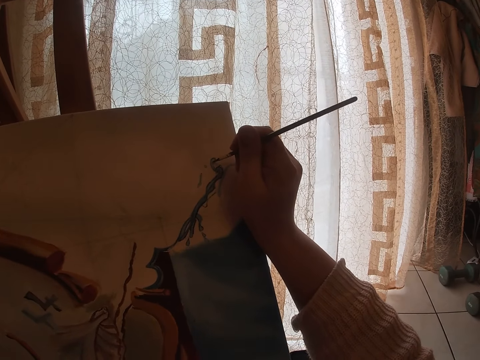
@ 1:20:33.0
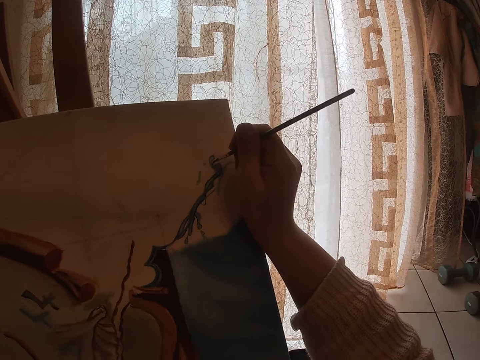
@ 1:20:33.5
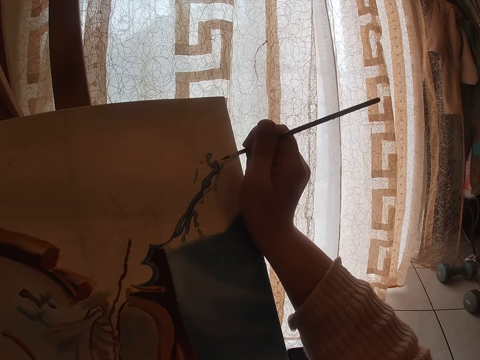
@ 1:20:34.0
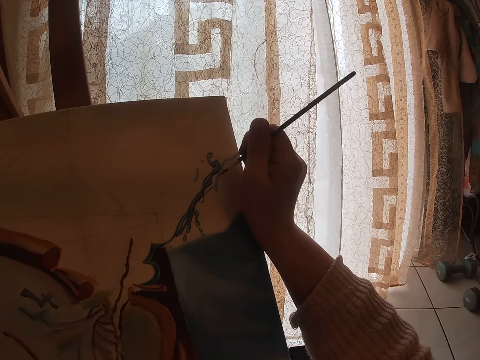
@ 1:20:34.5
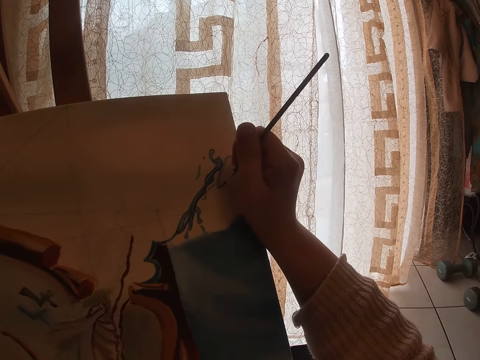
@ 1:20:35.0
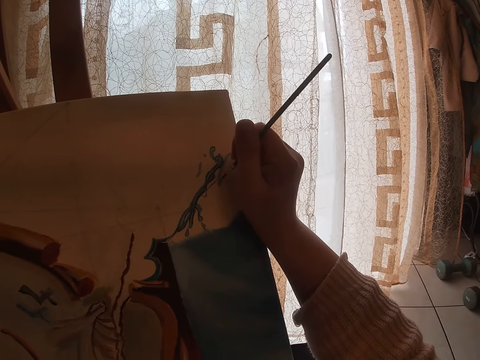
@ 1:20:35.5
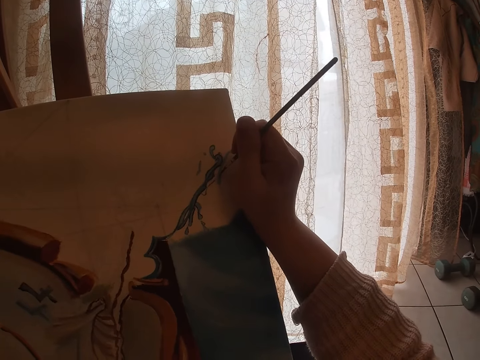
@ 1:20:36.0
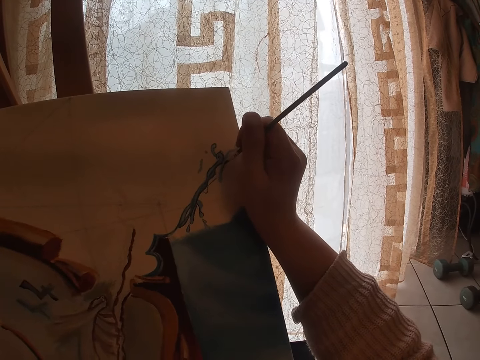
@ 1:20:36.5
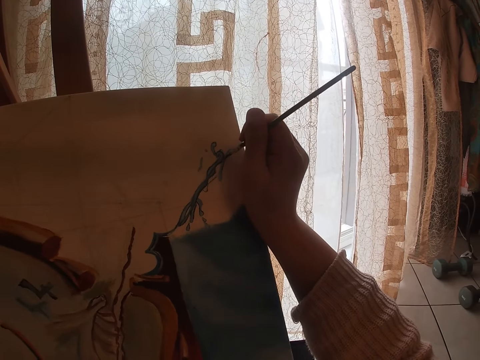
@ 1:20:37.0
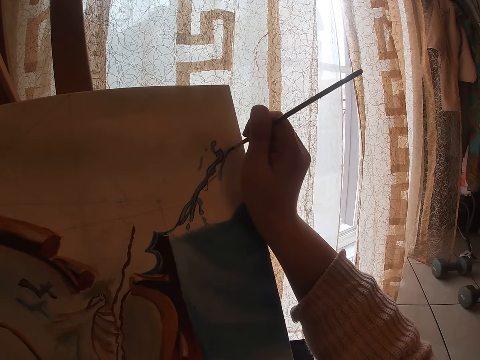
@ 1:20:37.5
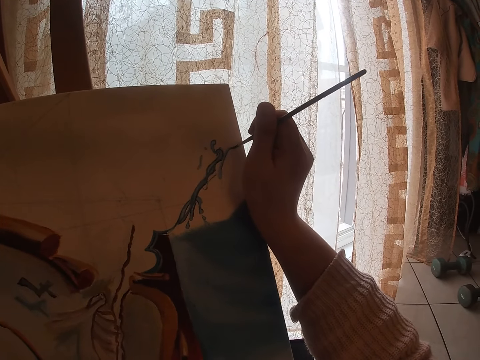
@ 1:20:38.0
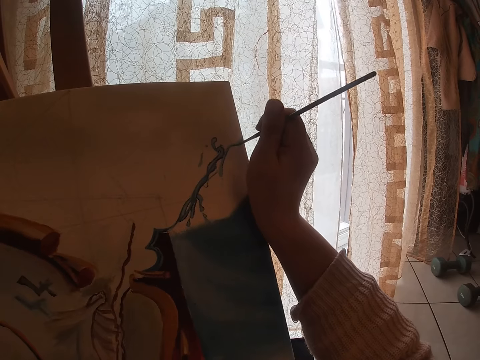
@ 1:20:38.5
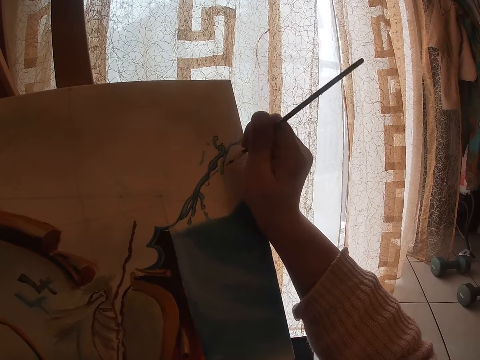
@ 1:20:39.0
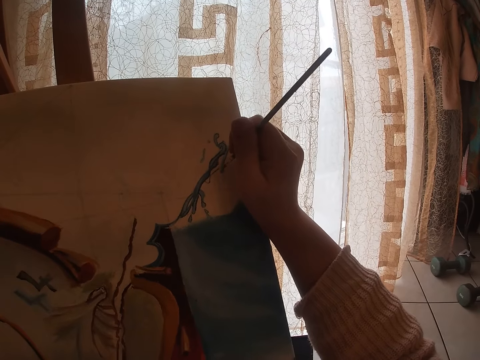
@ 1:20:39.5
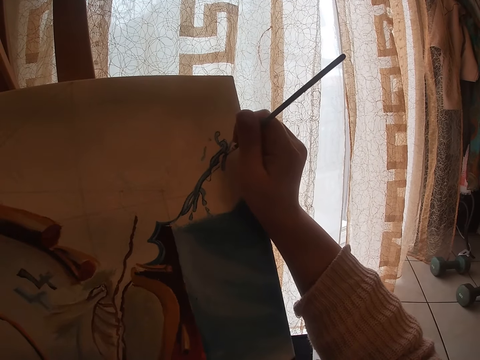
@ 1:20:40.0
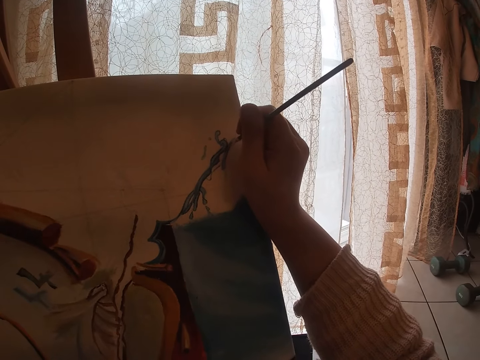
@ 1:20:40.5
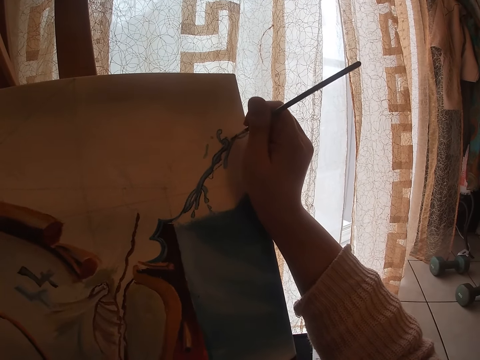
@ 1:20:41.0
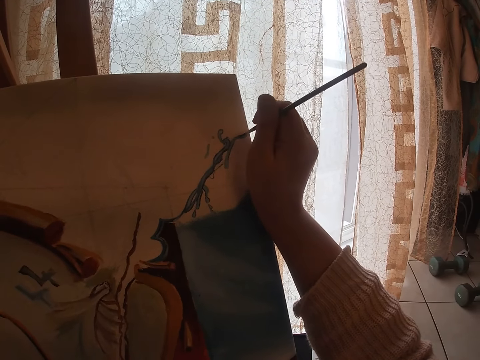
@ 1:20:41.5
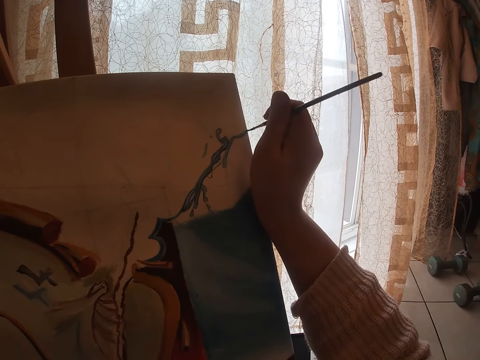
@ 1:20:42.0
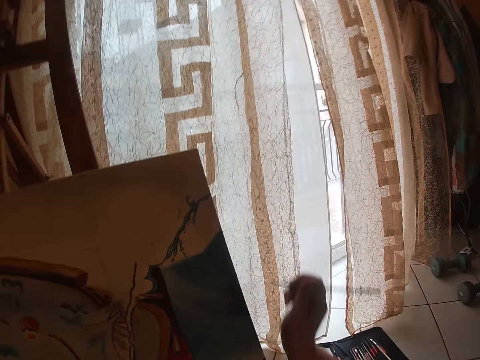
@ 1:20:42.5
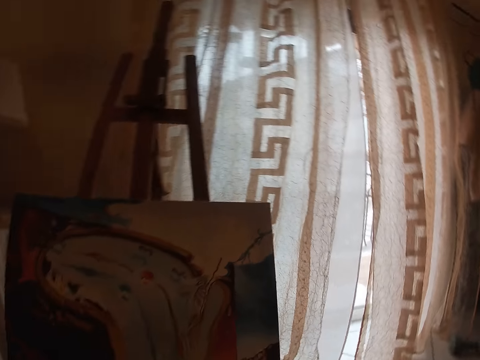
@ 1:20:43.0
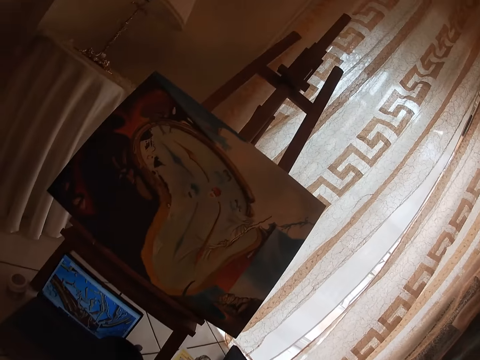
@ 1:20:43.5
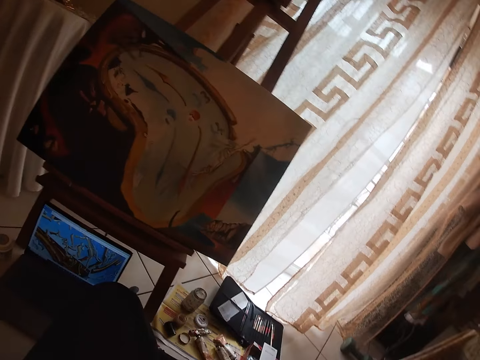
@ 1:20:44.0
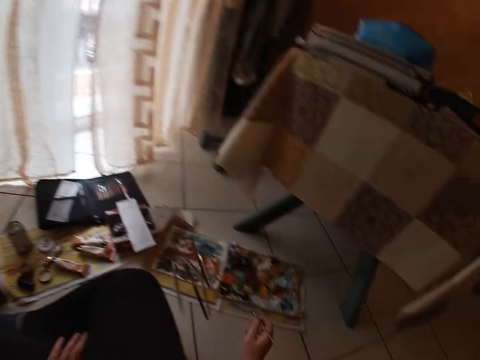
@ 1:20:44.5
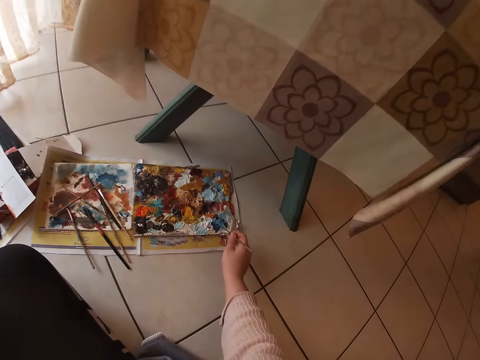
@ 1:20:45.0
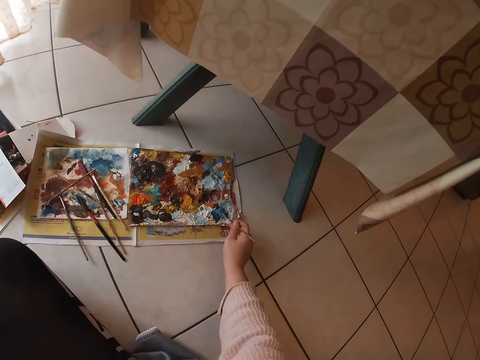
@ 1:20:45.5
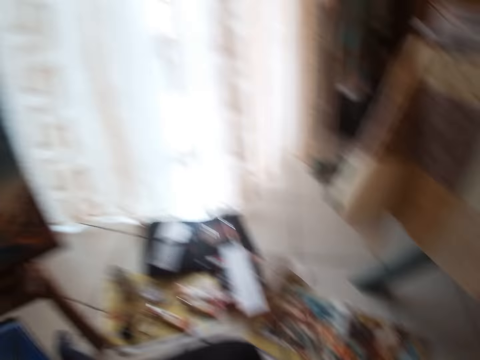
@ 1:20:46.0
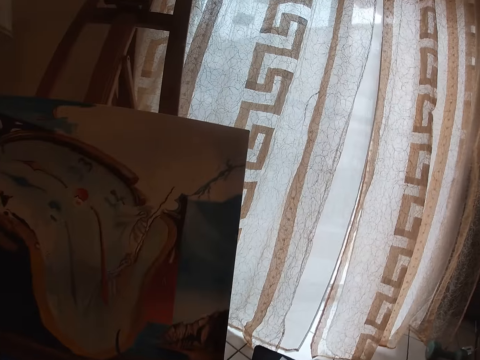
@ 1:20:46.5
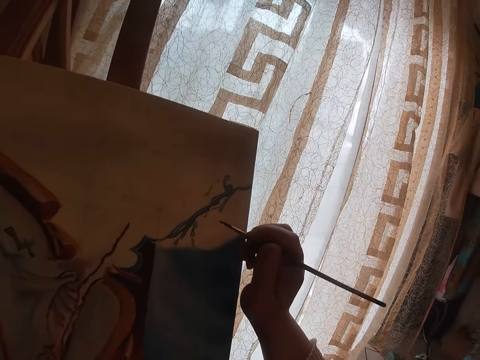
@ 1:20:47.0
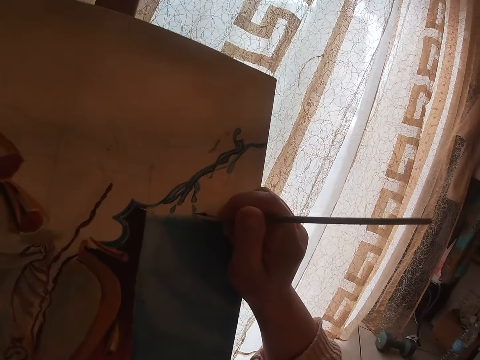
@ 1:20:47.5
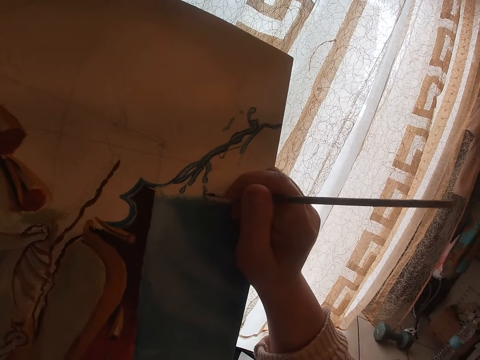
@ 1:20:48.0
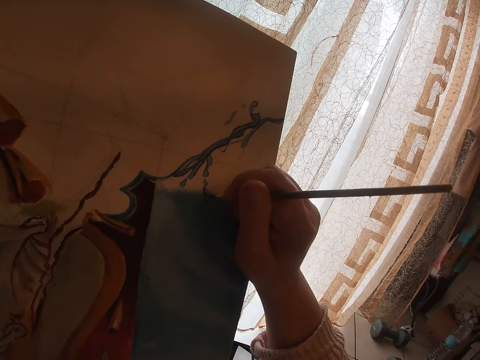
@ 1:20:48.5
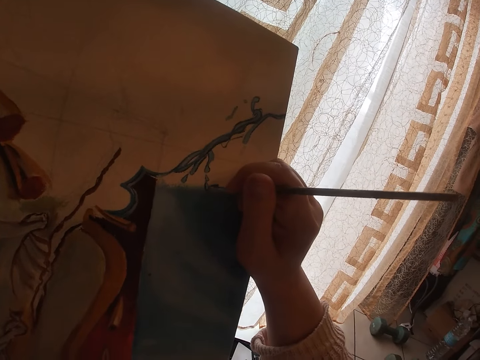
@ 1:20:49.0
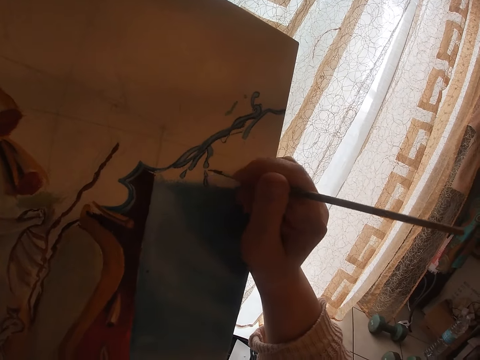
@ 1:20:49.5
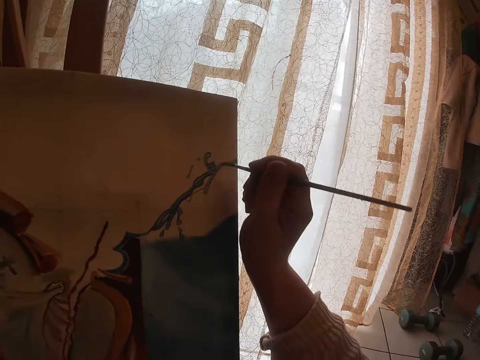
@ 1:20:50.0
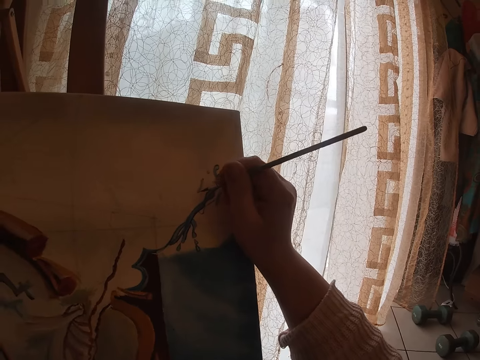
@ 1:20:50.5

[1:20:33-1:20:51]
The camera wearer looks around. They dab the paint into the palette. They paint on the canvas.

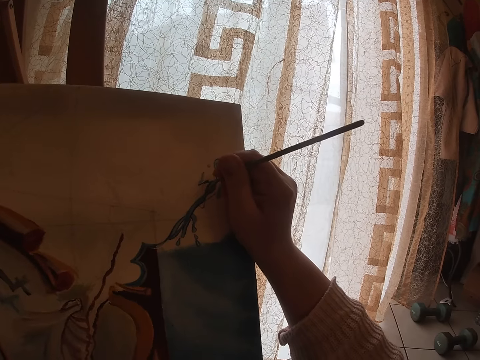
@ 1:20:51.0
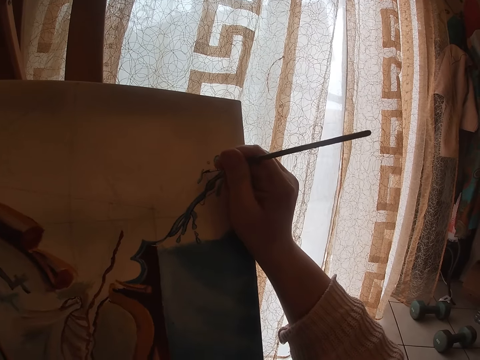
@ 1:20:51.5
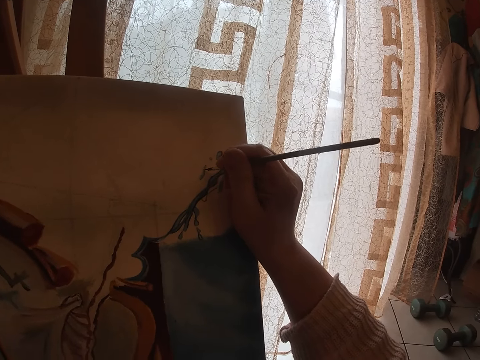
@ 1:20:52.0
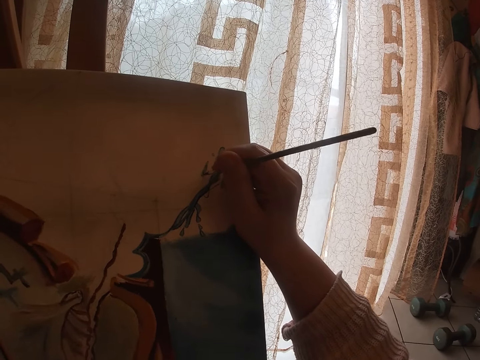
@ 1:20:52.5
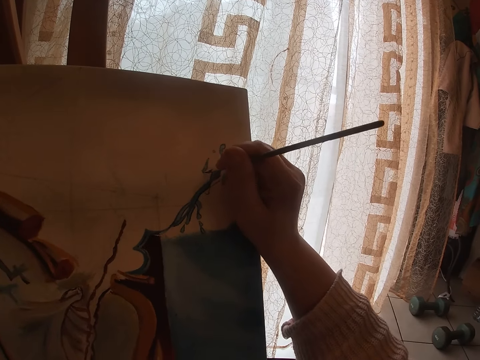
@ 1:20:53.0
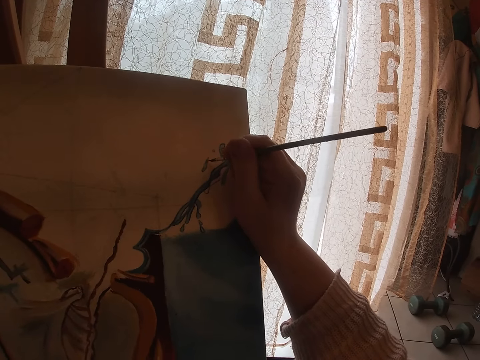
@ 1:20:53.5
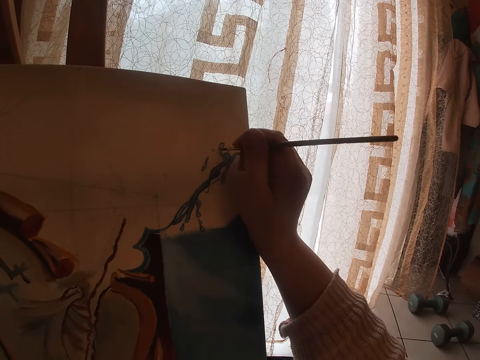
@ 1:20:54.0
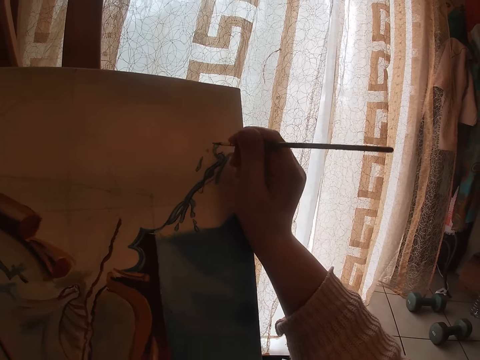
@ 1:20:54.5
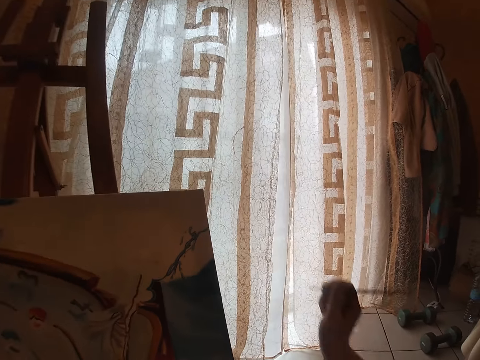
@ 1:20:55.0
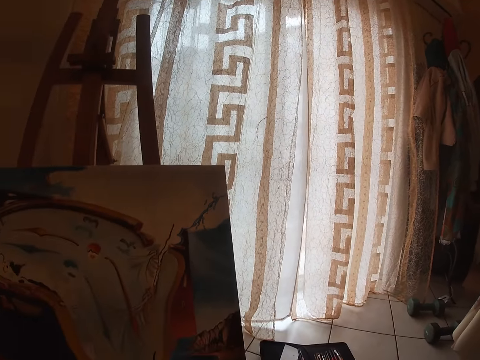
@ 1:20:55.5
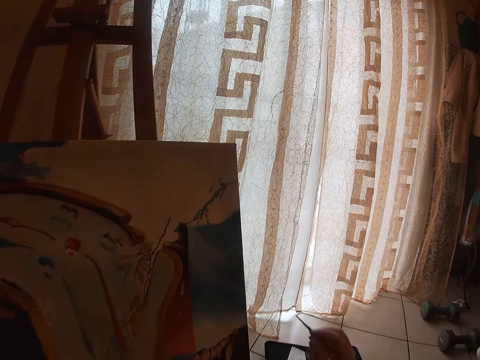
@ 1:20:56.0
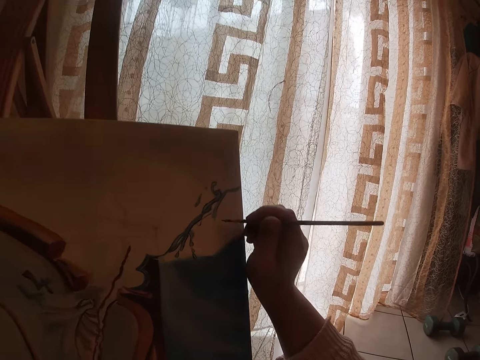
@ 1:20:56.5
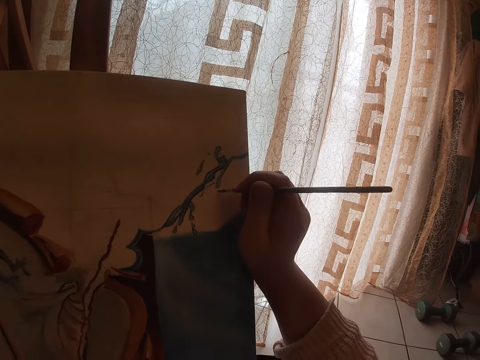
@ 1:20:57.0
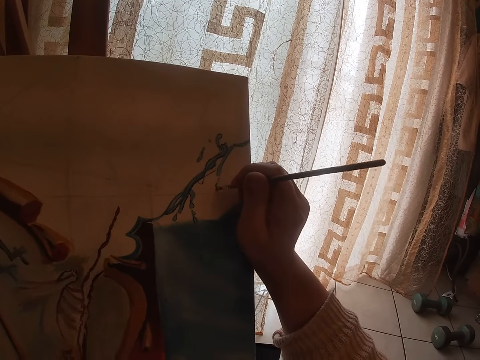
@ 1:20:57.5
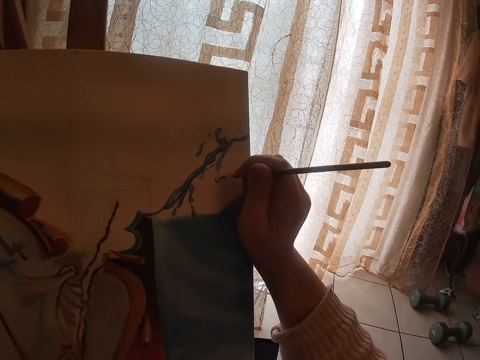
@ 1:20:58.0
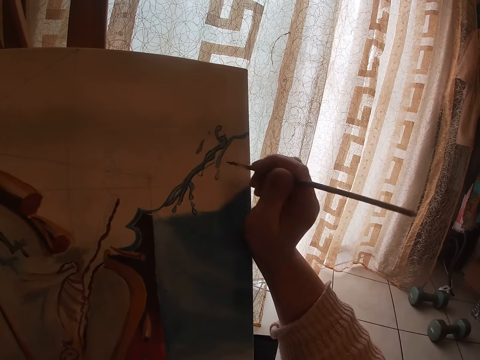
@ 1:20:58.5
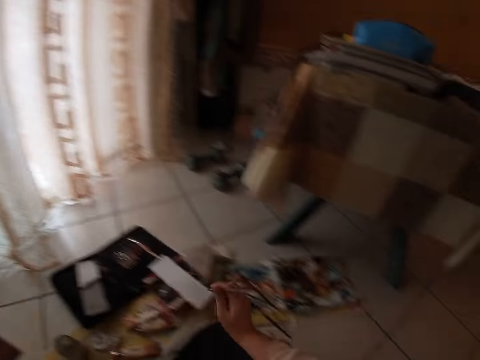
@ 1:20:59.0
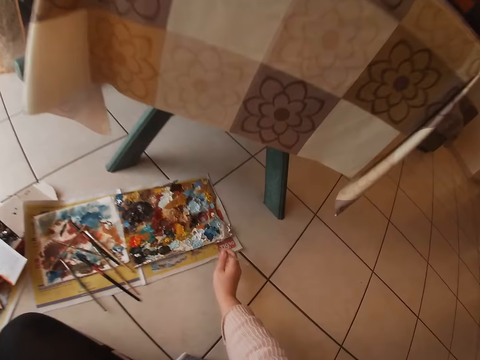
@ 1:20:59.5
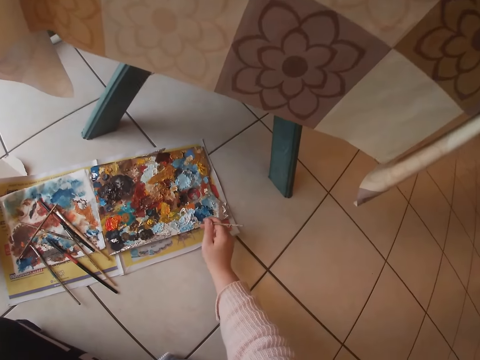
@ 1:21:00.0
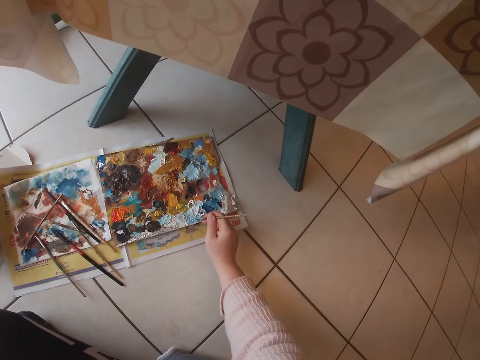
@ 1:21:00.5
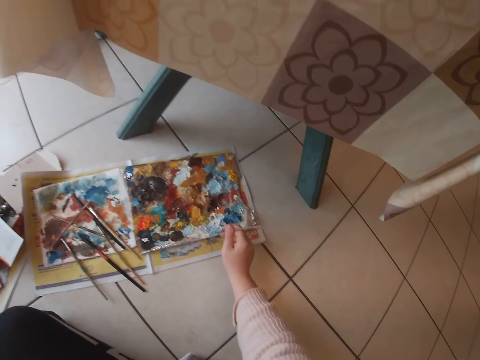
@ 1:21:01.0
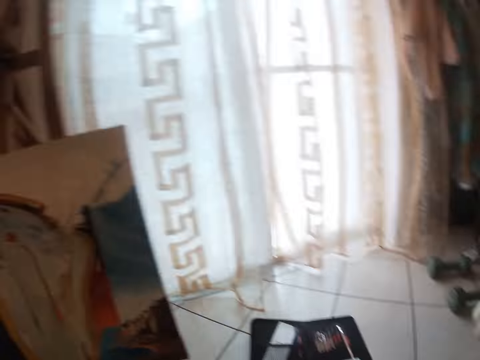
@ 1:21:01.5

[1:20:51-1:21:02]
The camera wearer paints the canvas. They dab the paint into the palette.
